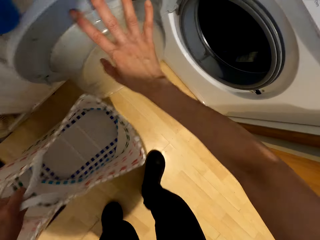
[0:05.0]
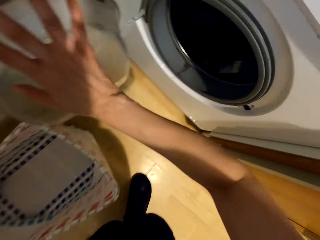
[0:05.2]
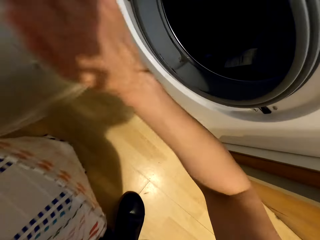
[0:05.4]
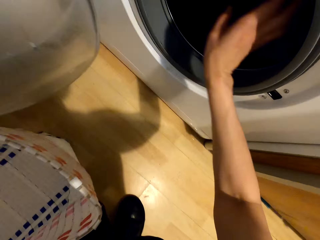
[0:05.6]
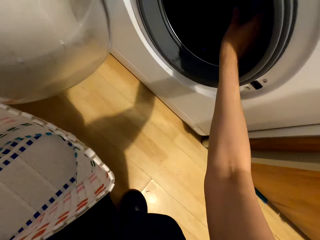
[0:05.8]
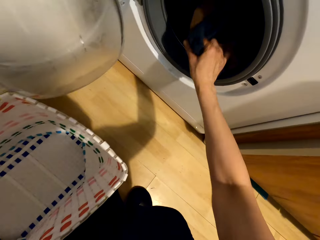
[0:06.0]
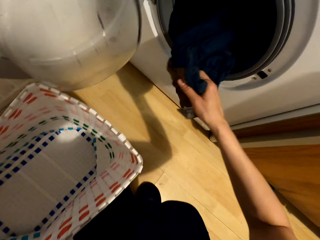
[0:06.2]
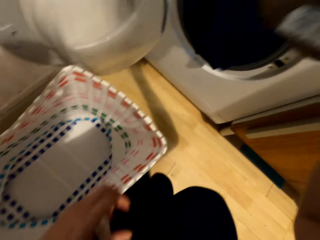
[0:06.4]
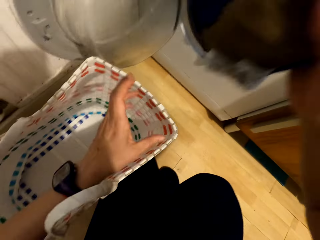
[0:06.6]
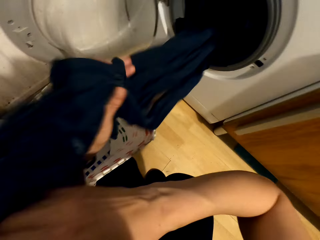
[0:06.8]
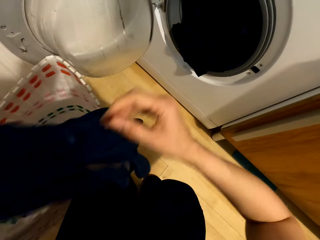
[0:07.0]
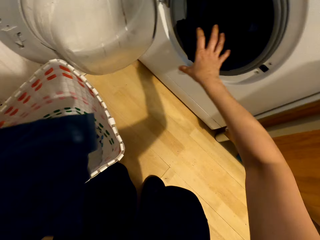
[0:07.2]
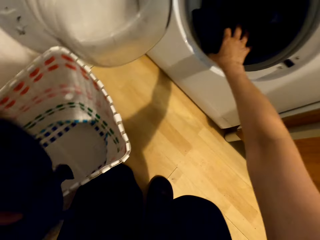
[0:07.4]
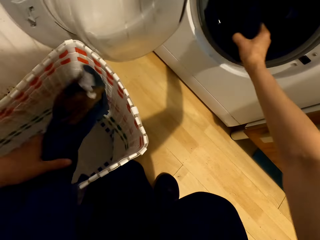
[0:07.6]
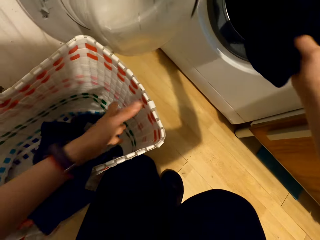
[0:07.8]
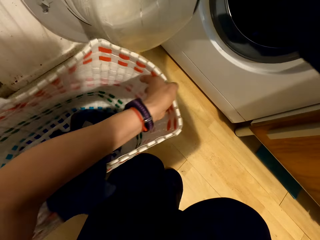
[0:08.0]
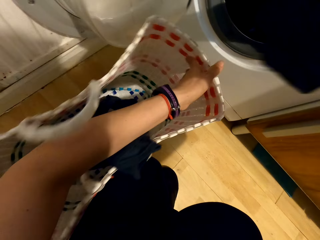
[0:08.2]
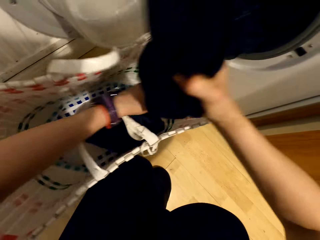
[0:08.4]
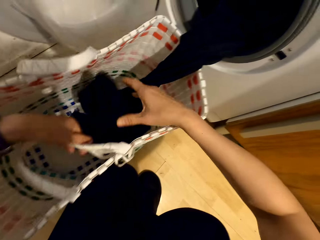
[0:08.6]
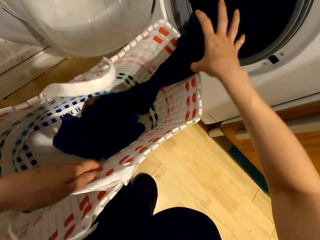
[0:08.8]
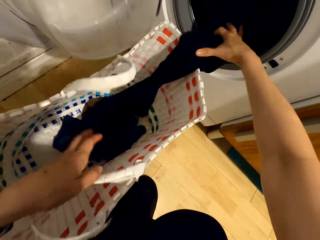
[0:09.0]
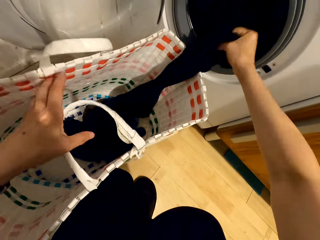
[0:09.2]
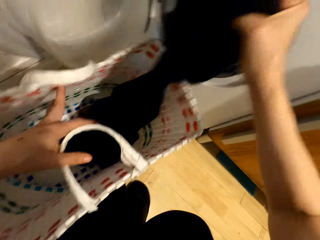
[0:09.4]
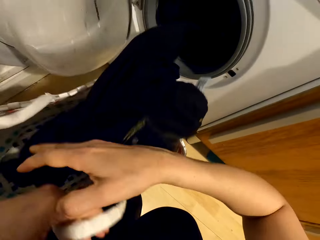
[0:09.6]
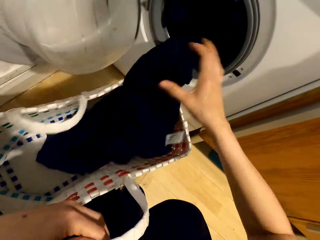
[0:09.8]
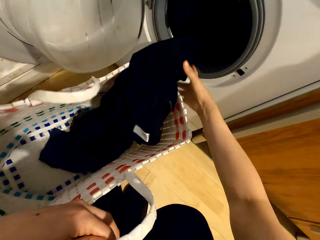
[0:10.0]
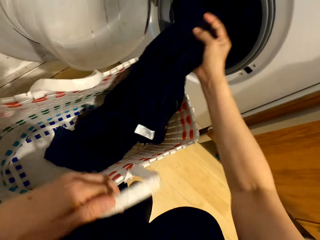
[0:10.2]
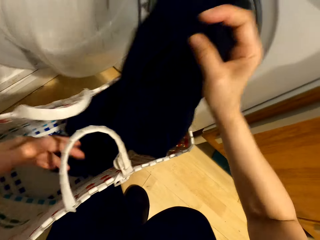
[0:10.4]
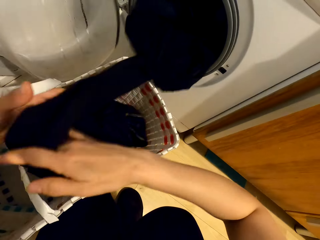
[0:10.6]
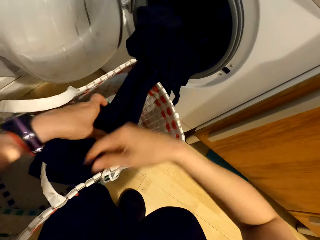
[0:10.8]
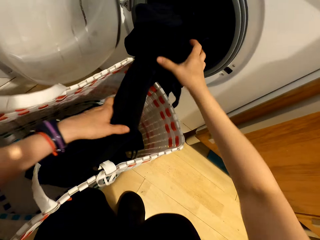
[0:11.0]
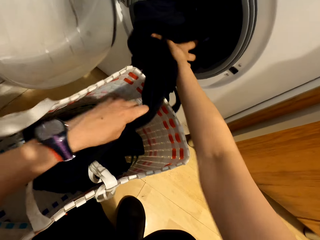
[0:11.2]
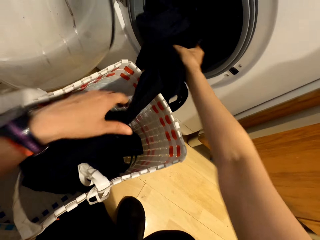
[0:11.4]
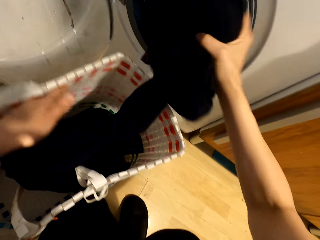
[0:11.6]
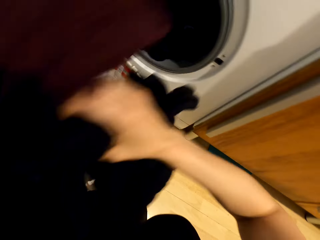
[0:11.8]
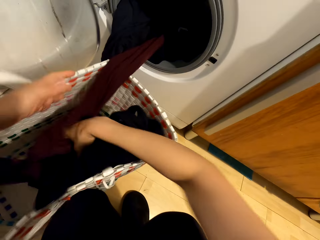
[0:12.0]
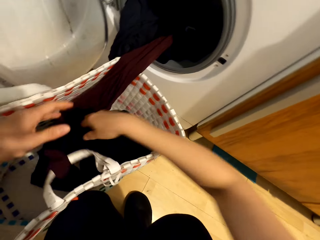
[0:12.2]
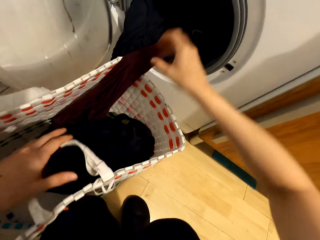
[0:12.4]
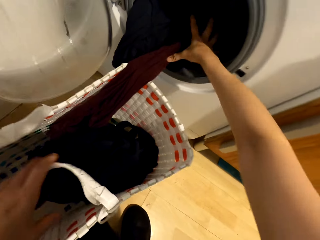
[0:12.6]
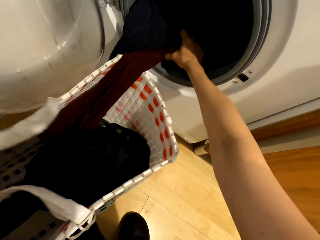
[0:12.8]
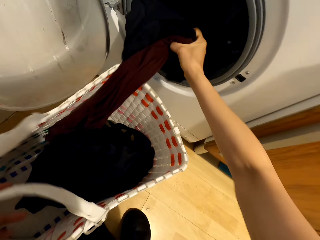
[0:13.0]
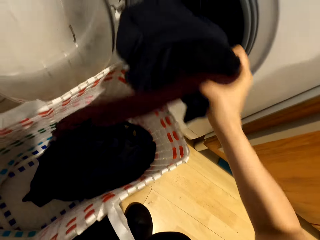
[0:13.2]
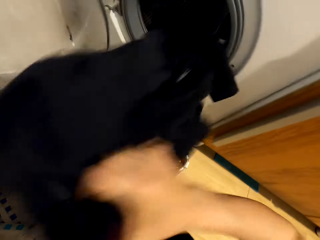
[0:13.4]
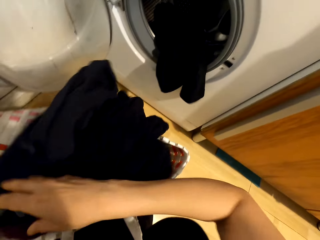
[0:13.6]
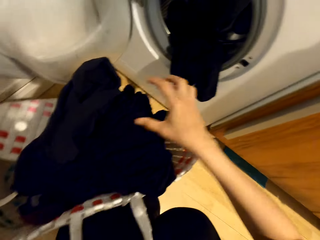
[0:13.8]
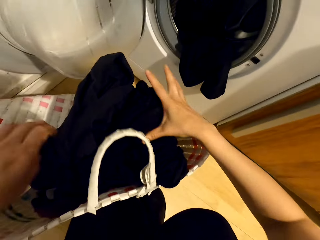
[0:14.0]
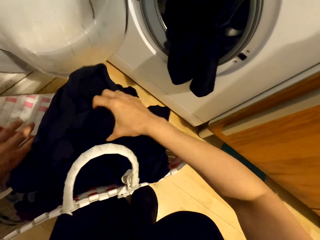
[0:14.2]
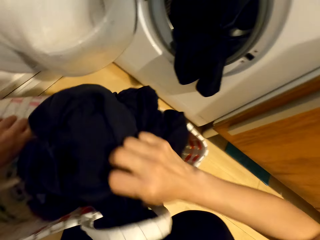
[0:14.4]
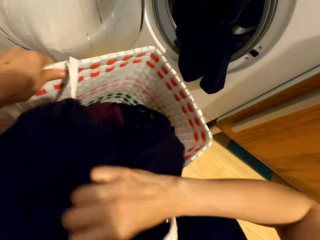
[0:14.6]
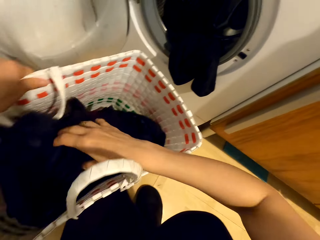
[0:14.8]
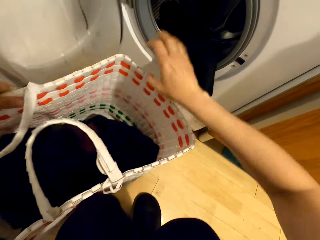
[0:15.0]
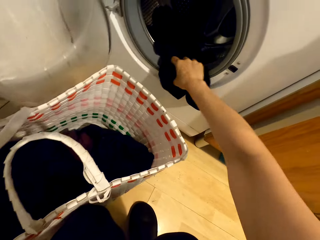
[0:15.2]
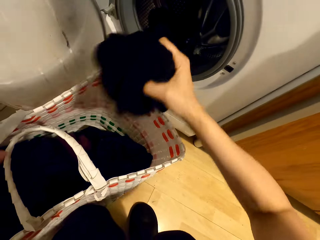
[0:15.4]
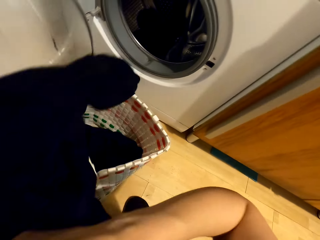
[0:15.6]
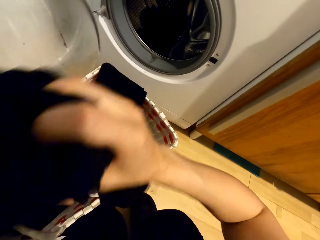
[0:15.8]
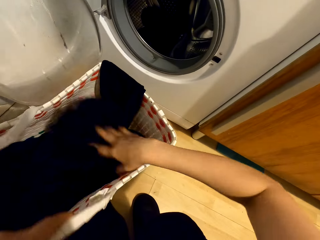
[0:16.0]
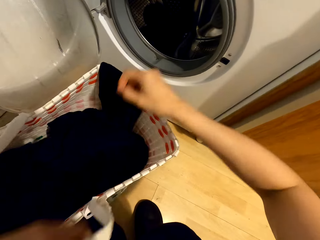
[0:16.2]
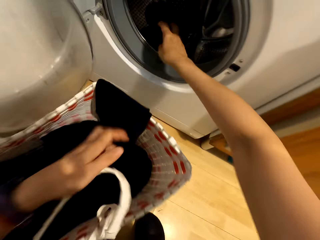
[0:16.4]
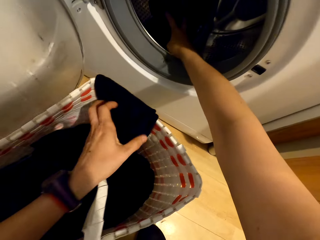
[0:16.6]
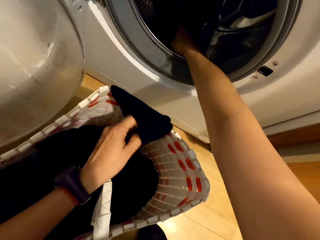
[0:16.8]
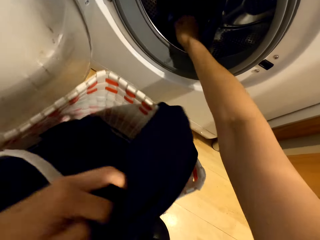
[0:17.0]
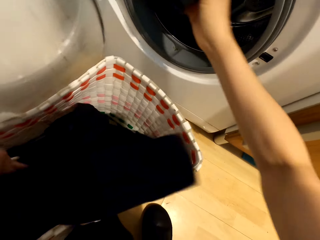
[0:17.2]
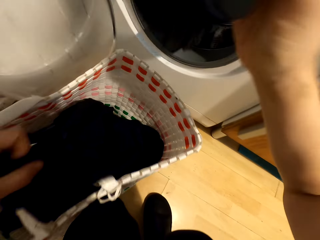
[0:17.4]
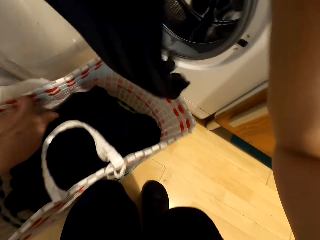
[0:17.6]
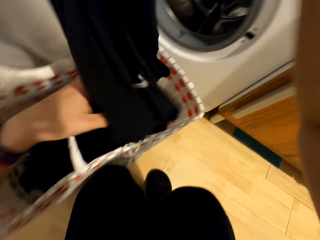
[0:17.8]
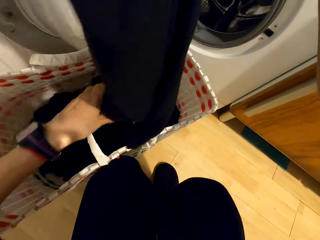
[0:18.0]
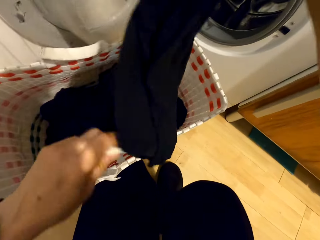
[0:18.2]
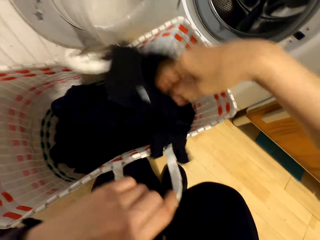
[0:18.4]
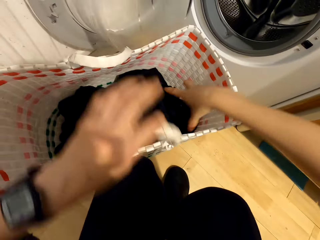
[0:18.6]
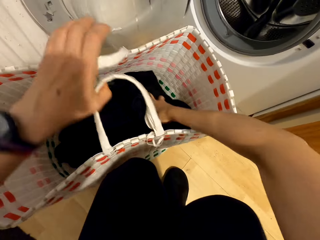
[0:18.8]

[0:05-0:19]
The camera wearer removes the clothes in the washing machine. They put the clothes in the basket. They put the clothes in the basket again. They pick clothes from the washing machine, put the clothes in the basket, and pick clothes from the washing machine.

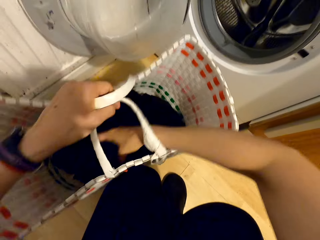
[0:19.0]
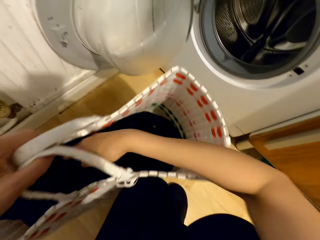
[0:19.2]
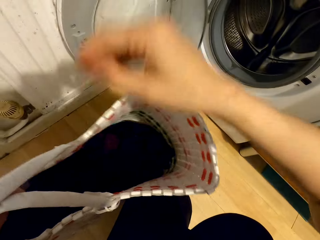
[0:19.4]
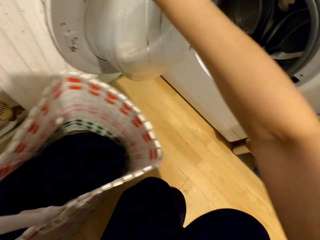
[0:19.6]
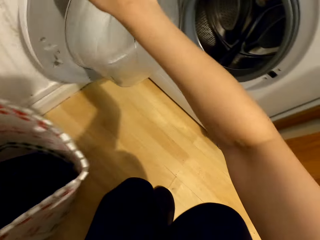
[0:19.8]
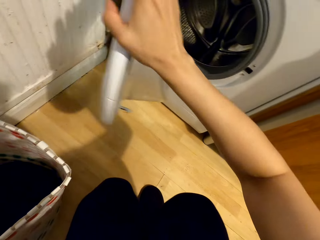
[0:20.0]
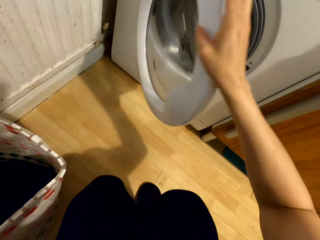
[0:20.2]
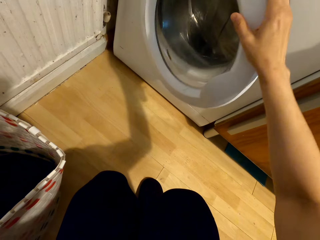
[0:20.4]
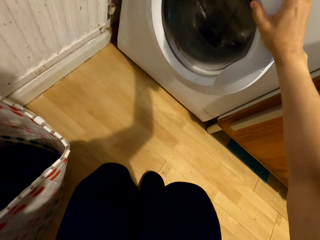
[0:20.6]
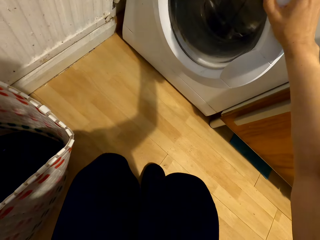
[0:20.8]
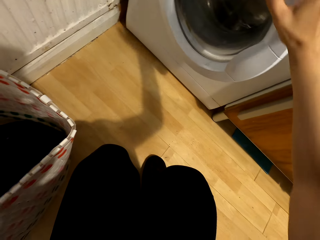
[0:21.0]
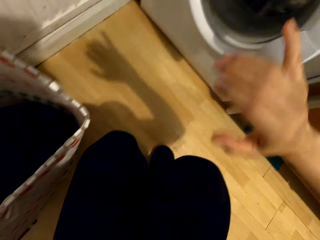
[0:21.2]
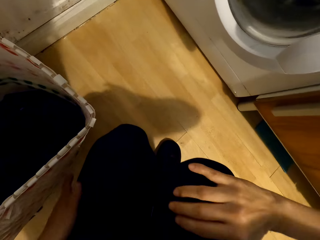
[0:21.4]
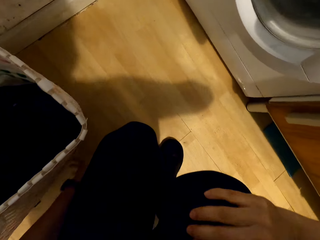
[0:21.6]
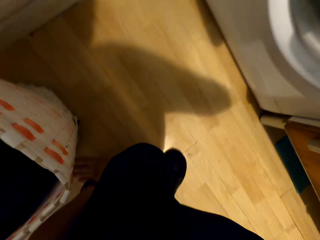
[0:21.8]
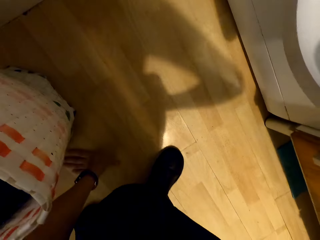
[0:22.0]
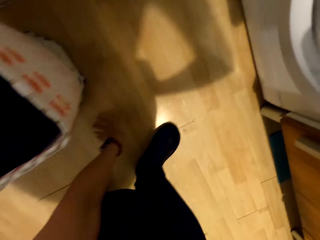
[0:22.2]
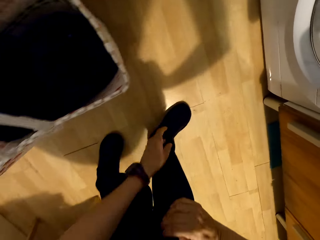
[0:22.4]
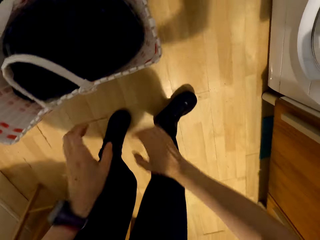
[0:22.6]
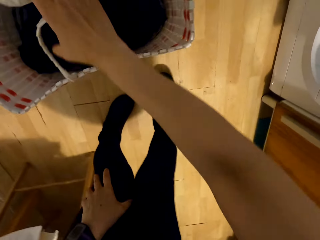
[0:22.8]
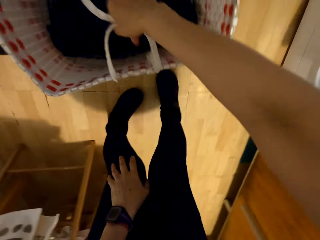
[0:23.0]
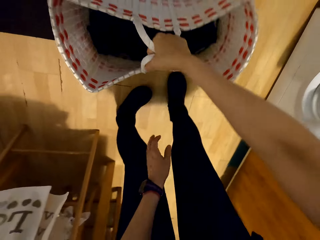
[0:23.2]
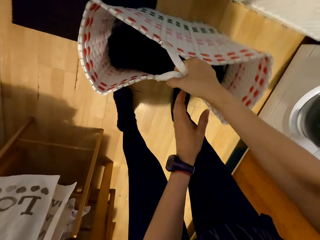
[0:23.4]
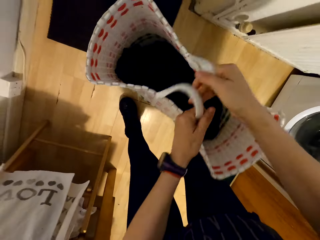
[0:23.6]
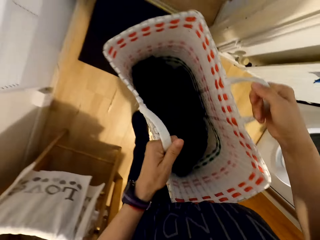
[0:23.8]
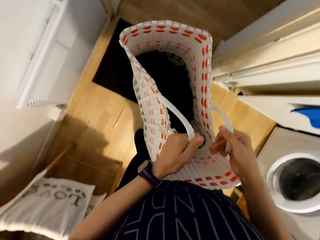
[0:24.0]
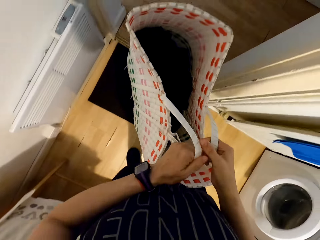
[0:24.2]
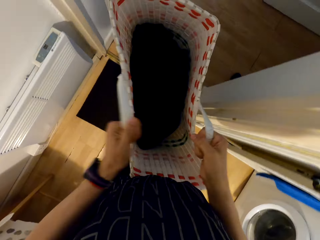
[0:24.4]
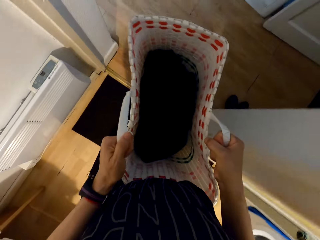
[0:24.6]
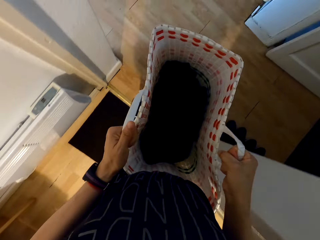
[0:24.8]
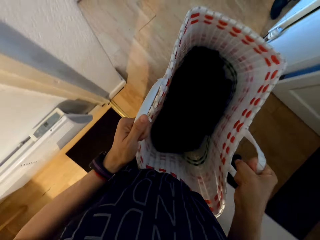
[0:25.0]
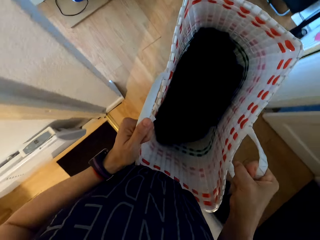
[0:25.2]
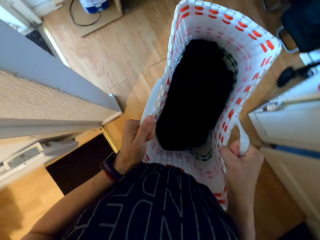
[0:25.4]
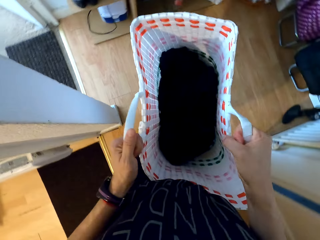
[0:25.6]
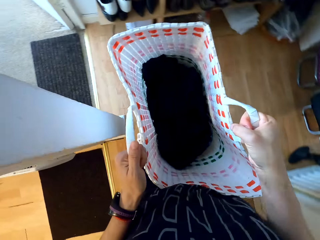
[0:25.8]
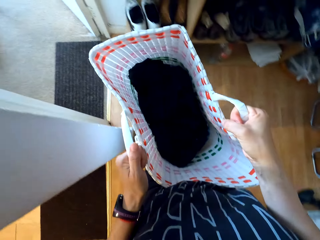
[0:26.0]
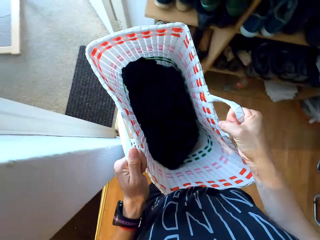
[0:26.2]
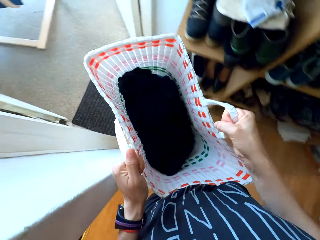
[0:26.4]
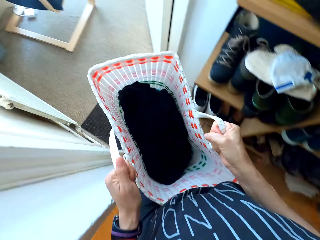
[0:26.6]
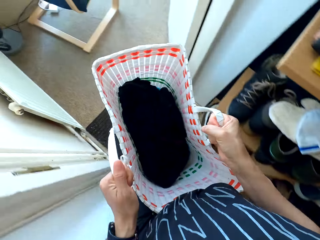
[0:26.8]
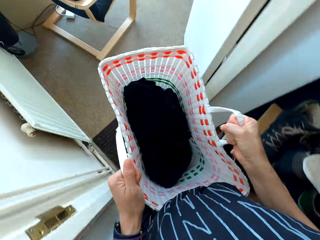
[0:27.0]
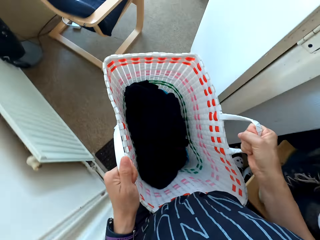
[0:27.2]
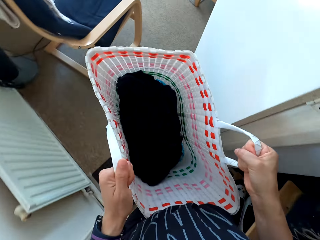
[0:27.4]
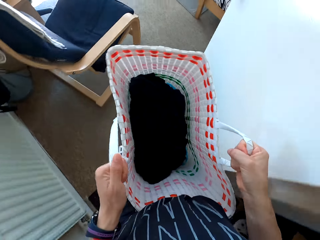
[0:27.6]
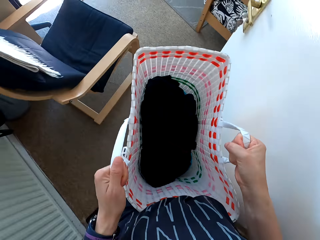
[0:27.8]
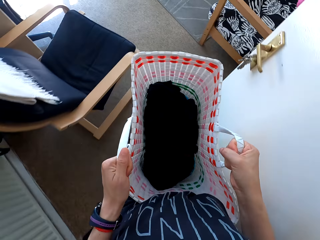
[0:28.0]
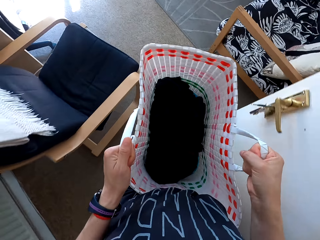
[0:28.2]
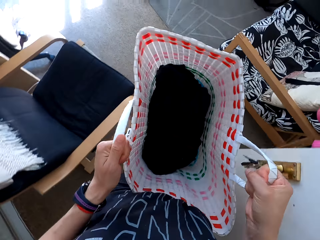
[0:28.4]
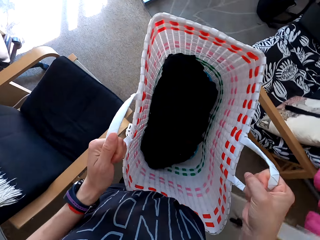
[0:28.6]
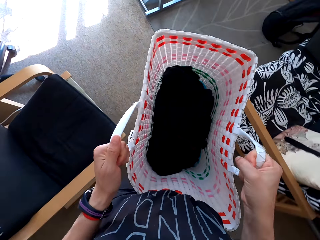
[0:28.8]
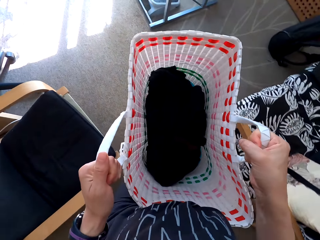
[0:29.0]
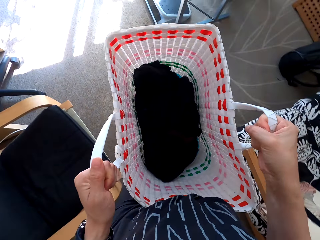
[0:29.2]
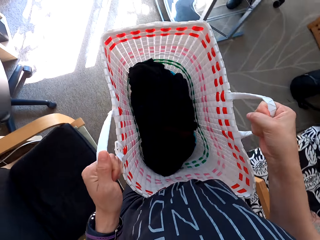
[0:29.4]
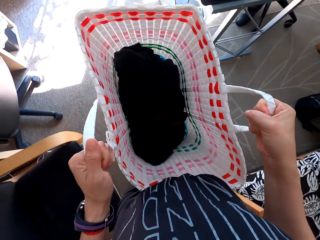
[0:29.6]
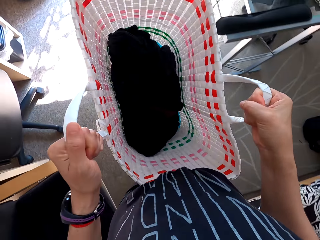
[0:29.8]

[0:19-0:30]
The camera wearer puts the clothes in the basket. They close the washing machine door. They stand up. They carry the basket, pick the basket, and walk.
